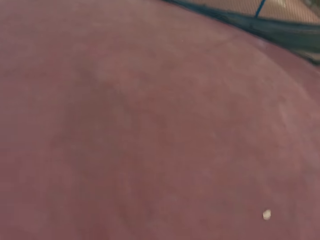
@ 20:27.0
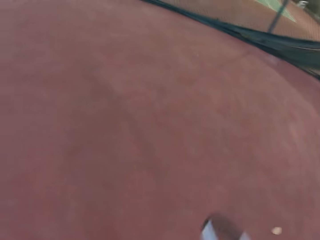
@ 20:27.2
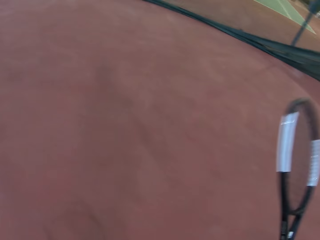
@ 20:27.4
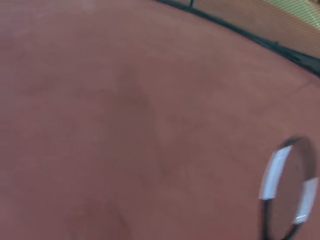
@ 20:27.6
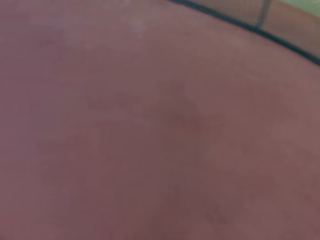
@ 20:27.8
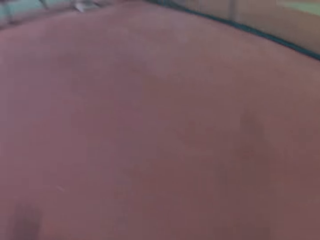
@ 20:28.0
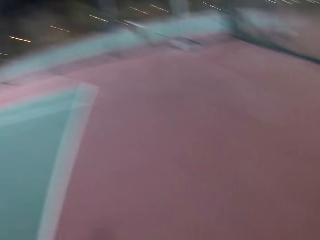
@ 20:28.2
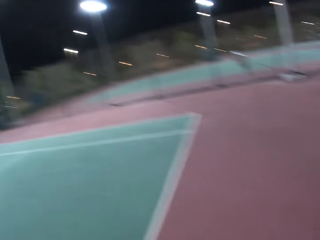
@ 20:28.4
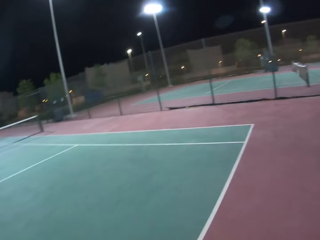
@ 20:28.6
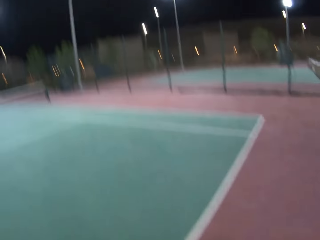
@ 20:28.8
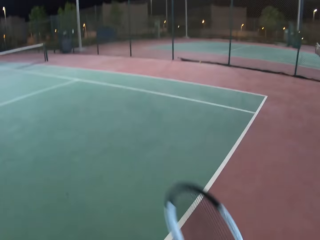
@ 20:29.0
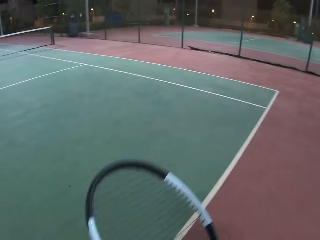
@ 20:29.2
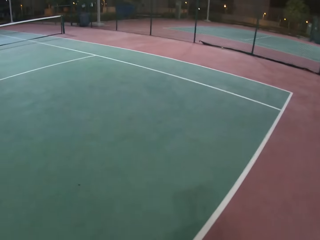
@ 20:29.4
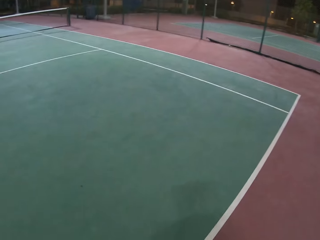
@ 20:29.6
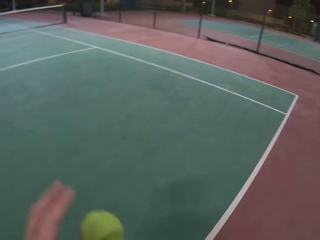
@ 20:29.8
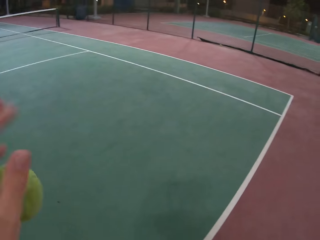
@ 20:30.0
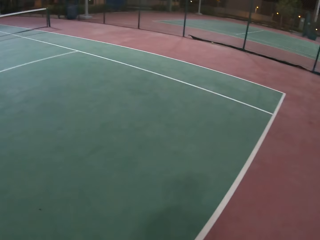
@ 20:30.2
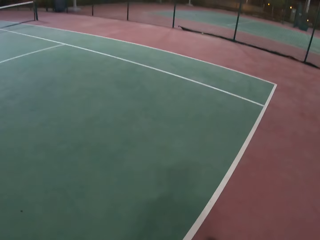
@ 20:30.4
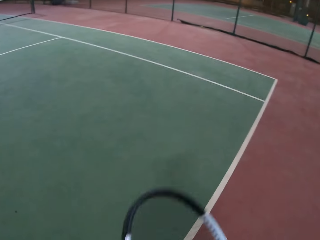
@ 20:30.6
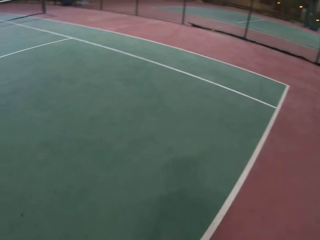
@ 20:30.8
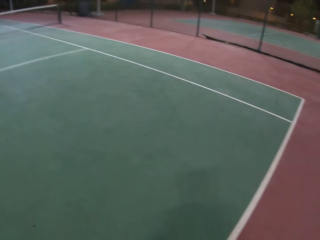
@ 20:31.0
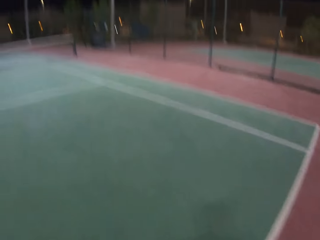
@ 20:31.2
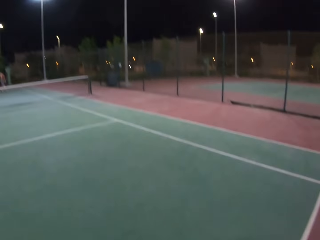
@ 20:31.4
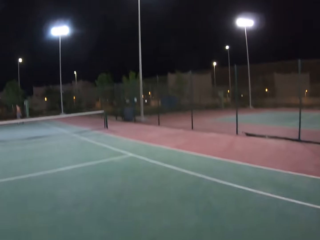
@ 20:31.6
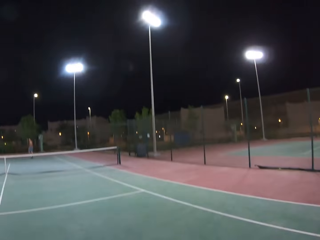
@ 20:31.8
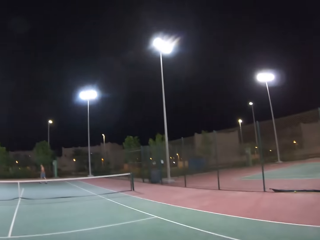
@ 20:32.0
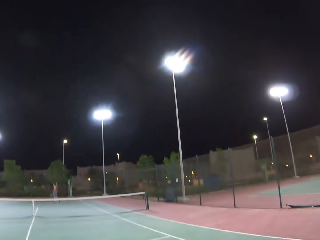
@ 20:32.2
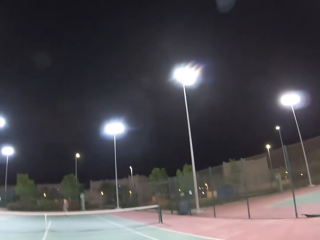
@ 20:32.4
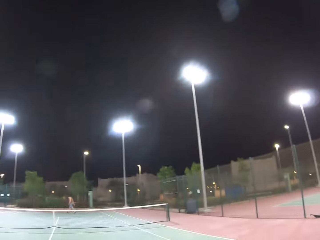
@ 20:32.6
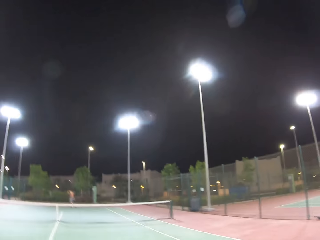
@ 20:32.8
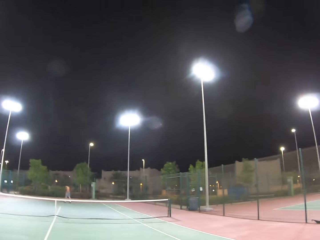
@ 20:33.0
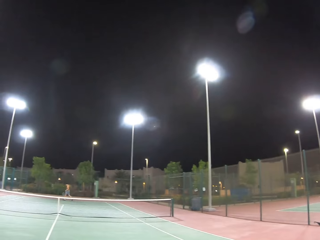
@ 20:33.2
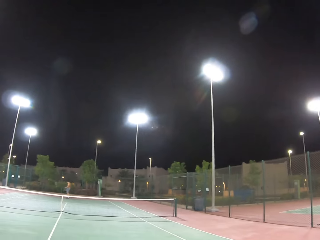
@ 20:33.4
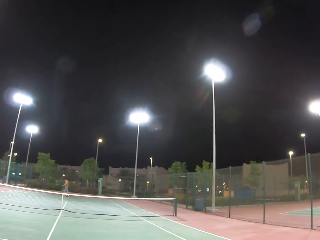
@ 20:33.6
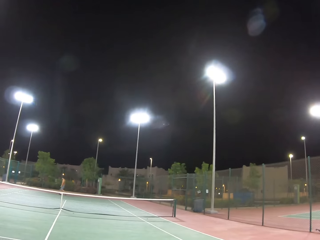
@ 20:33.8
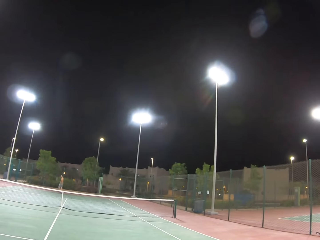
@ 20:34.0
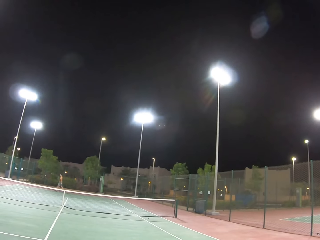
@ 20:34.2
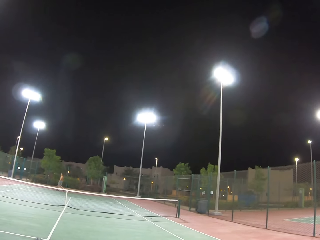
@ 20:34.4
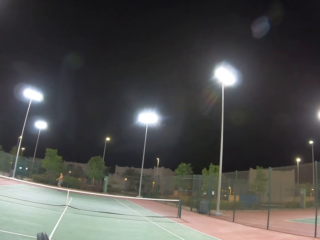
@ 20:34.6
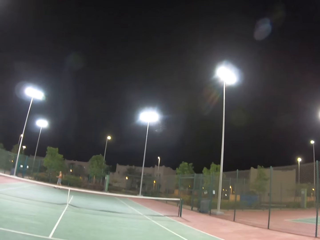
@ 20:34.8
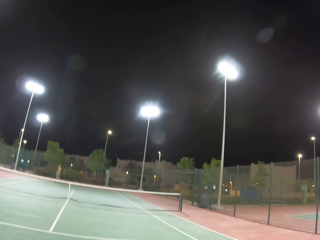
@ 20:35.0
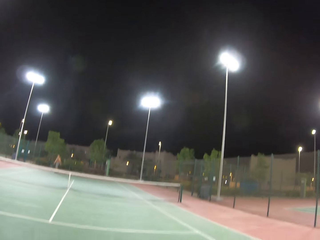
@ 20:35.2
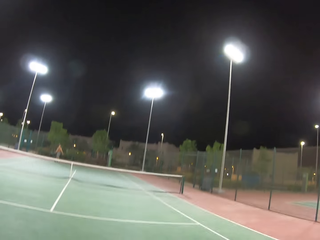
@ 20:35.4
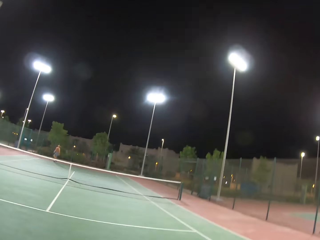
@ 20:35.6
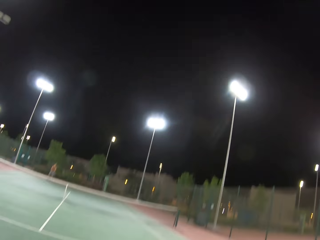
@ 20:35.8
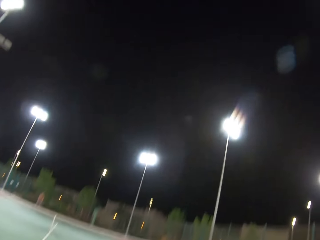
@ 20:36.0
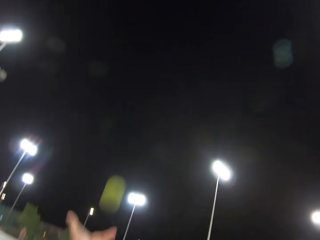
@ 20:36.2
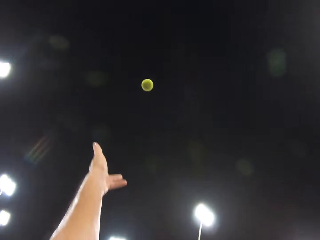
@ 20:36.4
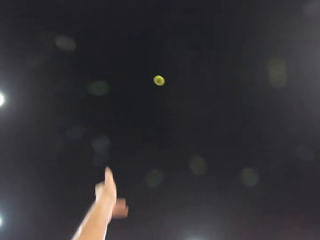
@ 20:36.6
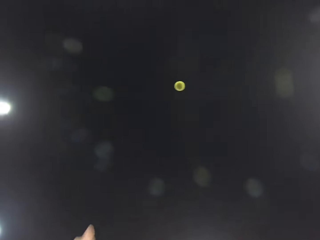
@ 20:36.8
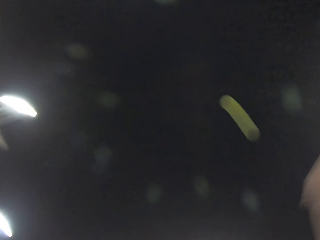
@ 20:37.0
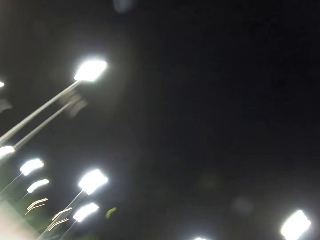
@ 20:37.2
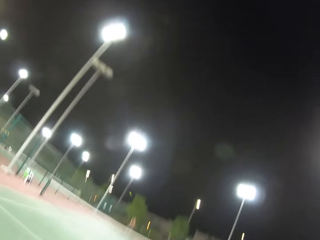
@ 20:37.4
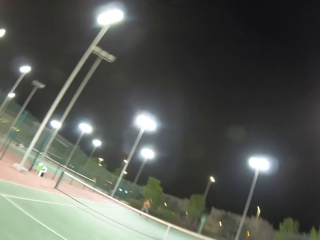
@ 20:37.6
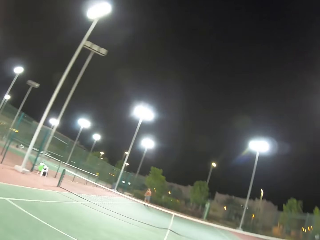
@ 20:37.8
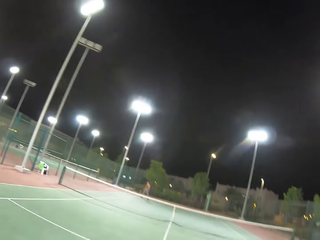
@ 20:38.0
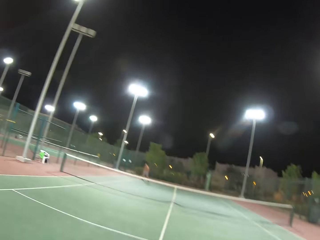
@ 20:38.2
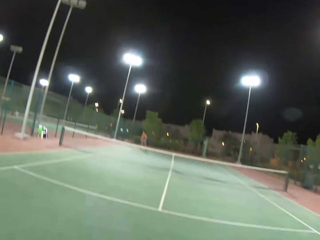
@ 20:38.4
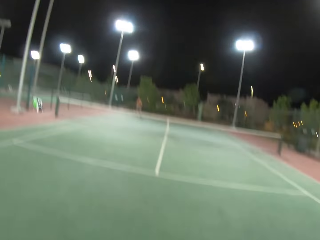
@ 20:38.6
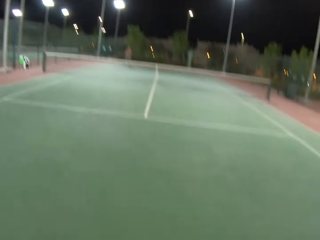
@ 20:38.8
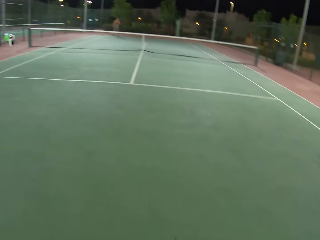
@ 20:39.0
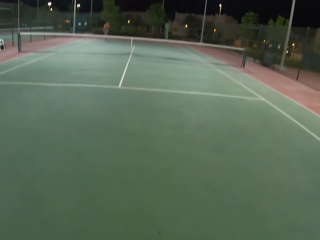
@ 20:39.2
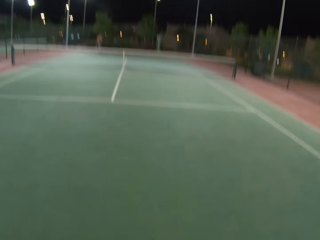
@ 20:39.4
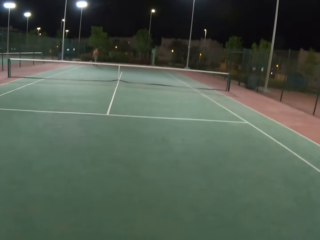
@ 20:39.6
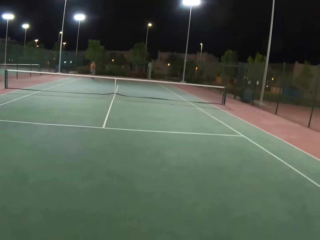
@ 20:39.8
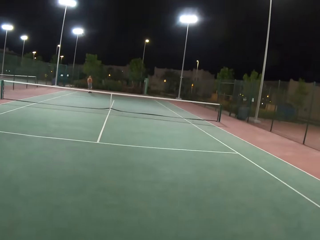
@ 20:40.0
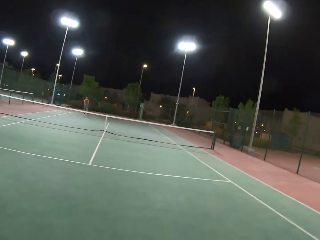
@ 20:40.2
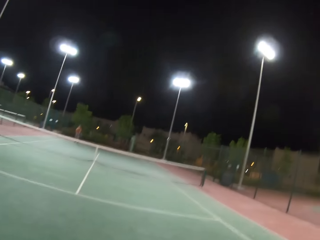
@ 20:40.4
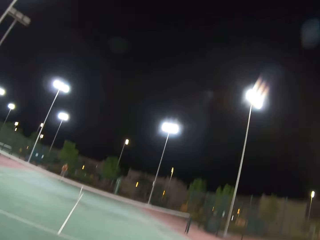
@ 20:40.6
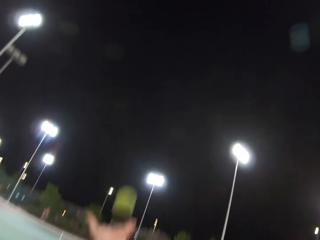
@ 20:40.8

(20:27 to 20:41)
The camera wearer dribbles a tennis ball. They pick a badminton from the ground. A man walks around the tennis court. The camera wearer stares at the man. They play tennis with the man.

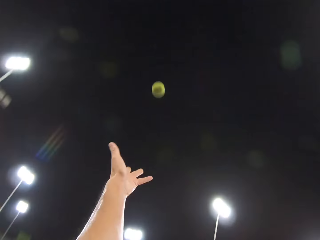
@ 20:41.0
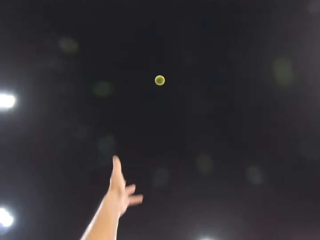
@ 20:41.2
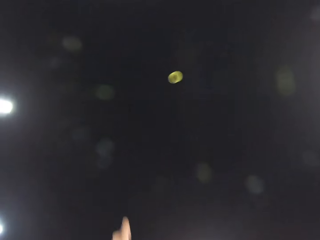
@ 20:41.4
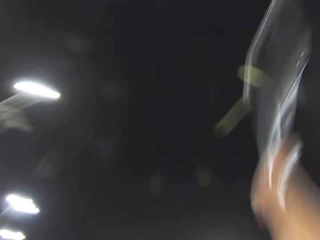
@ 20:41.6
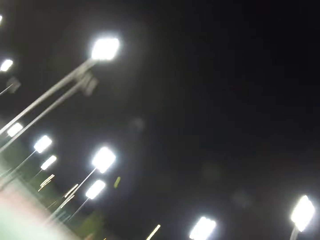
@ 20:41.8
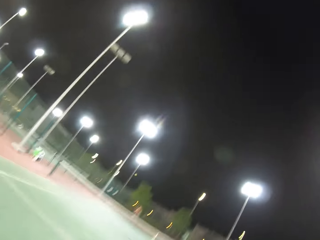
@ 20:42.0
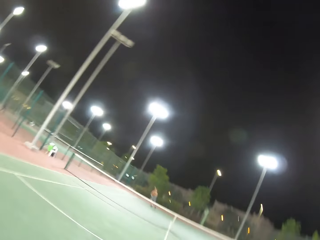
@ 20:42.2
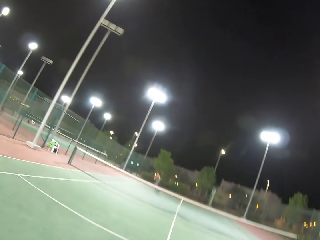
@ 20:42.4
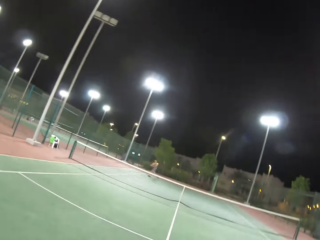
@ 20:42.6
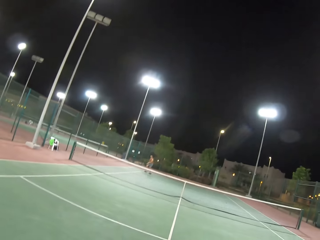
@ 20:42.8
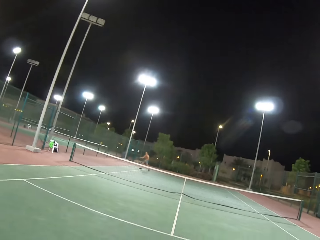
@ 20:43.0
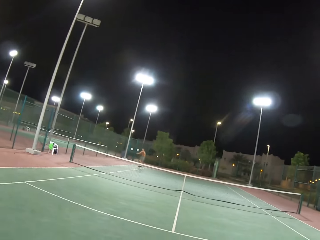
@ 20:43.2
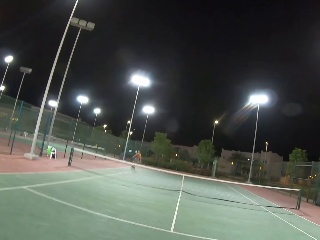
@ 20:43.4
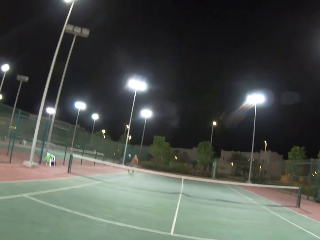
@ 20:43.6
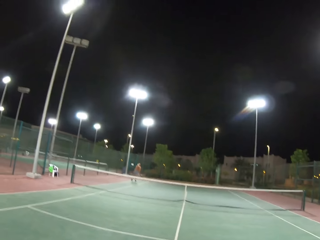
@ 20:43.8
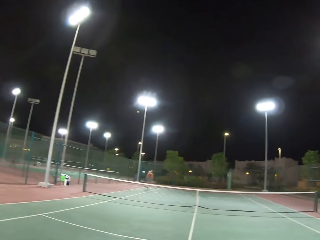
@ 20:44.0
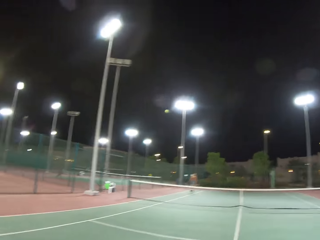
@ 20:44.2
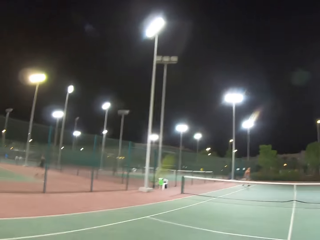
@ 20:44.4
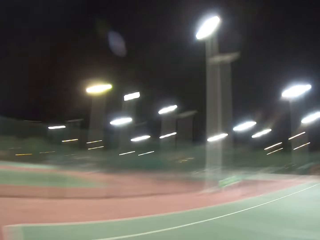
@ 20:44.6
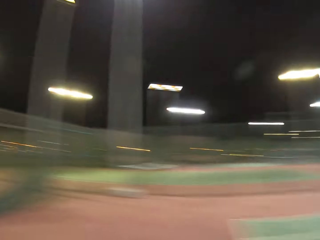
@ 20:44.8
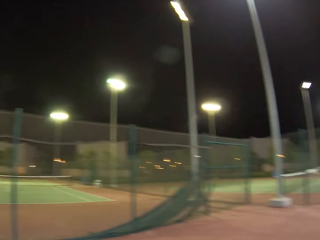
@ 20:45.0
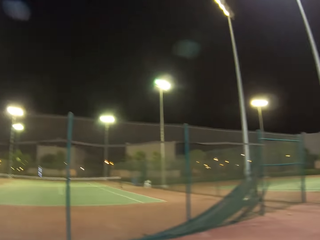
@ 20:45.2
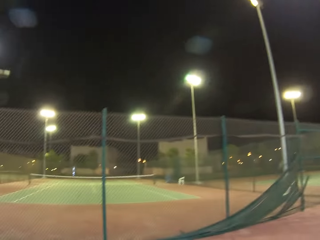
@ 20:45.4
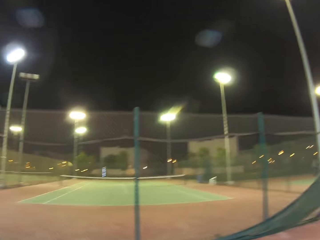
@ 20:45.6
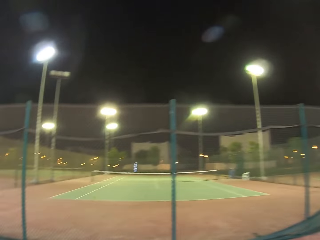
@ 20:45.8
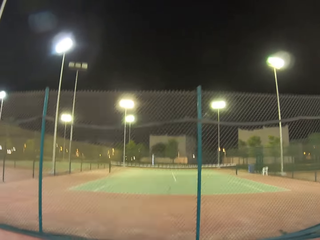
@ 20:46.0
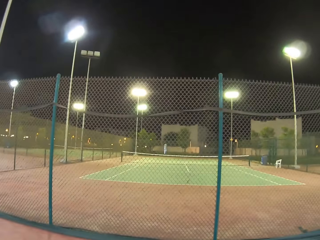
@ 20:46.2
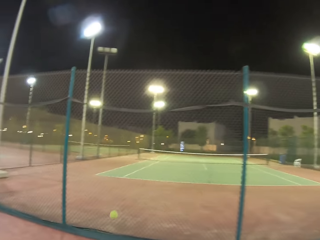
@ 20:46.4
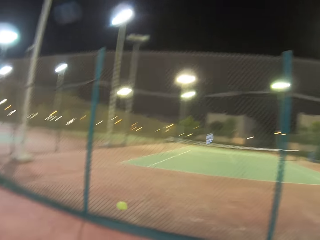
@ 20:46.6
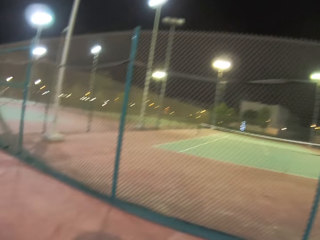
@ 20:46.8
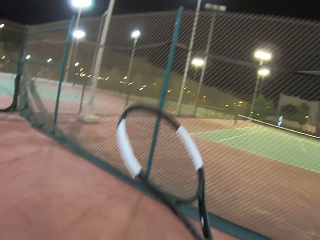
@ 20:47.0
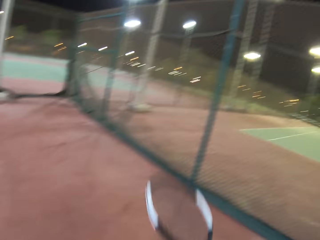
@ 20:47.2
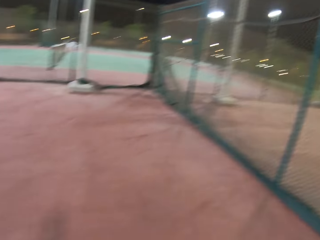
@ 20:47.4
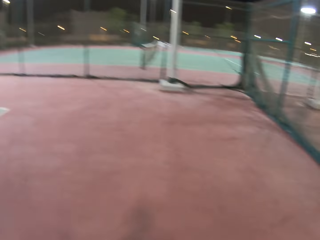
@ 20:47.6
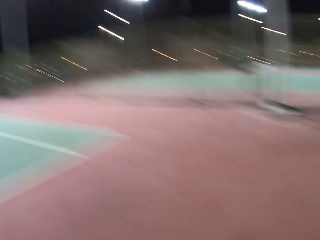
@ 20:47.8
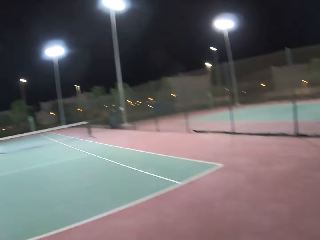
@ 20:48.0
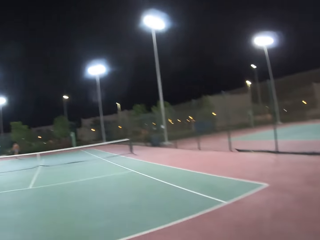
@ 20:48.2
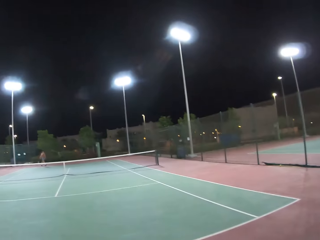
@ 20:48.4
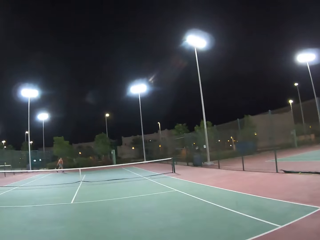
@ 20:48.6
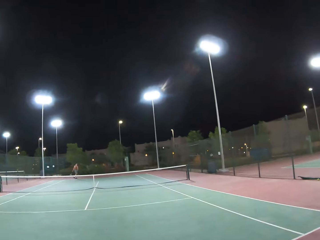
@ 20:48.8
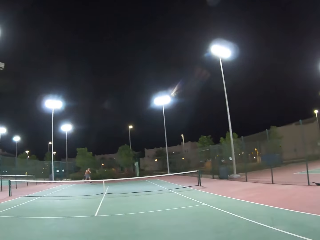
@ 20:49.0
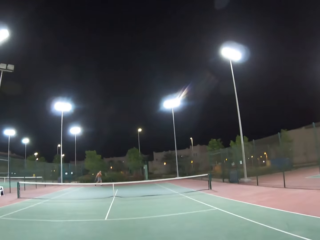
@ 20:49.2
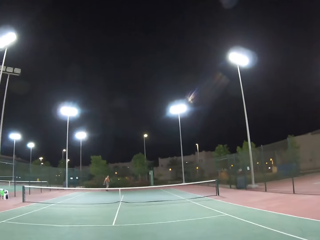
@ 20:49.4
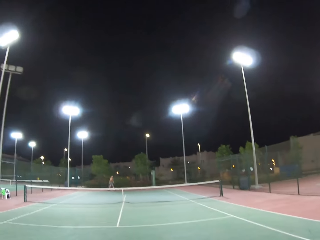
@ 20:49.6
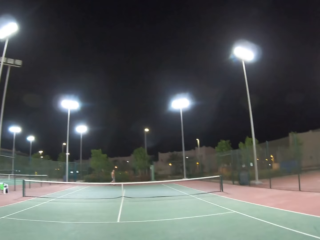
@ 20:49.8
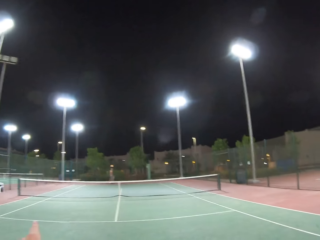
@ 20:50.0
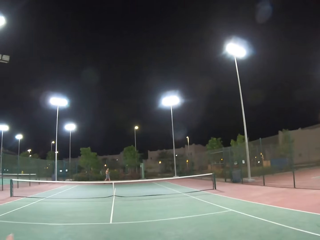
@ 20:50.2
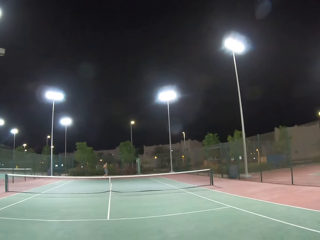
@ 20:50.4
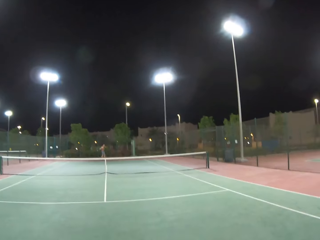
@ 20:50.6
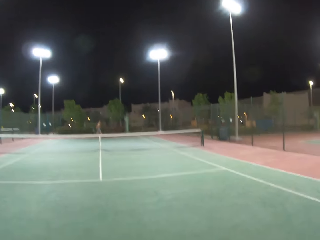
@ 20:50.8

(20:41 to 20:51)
The camera wearer walks around the tennis court. They dribble a tennis ball. They pick a badminton from the ground. They walk around the tennis court.
